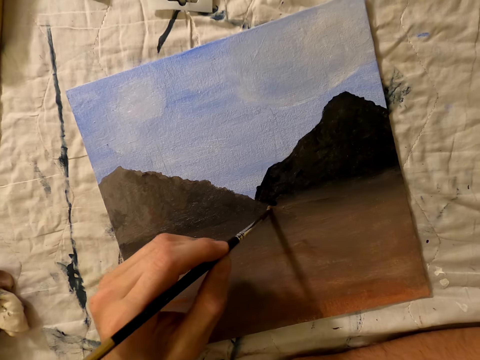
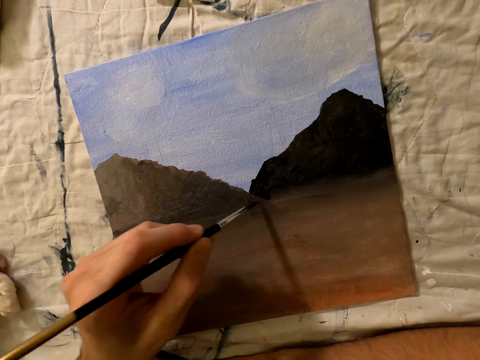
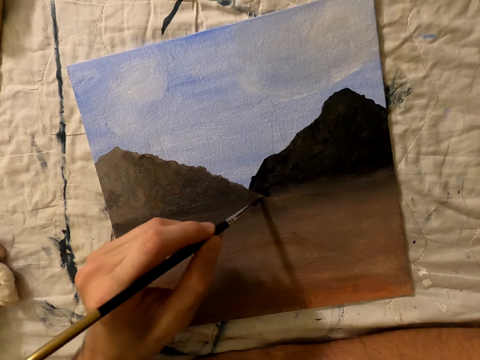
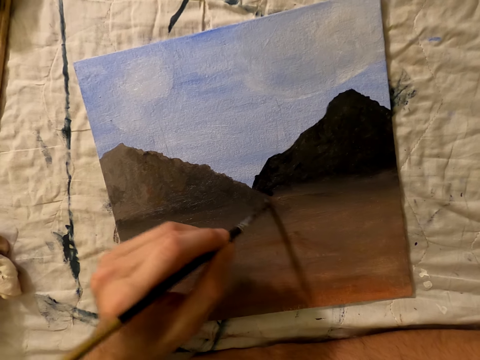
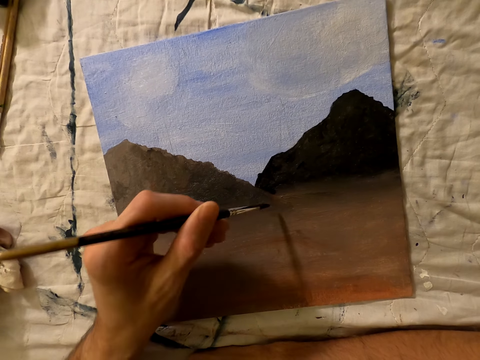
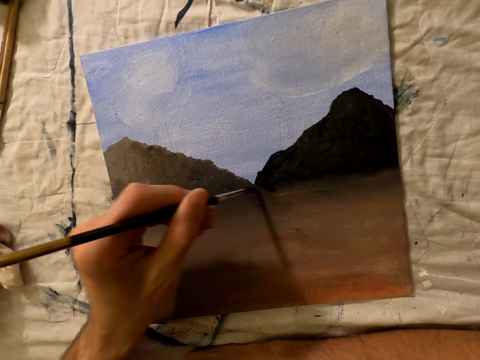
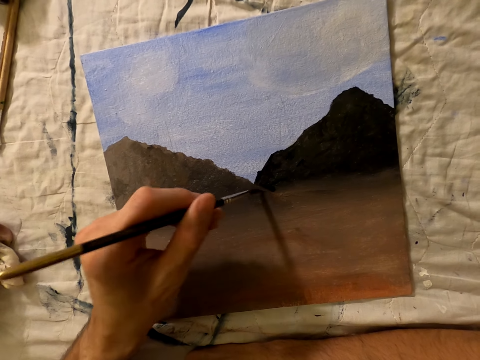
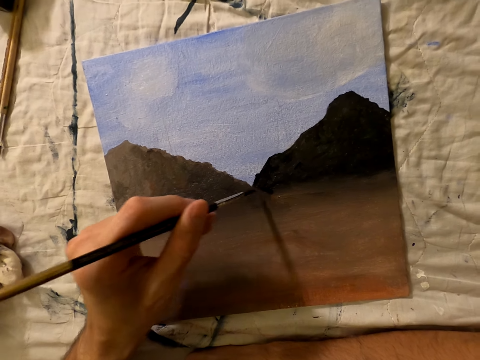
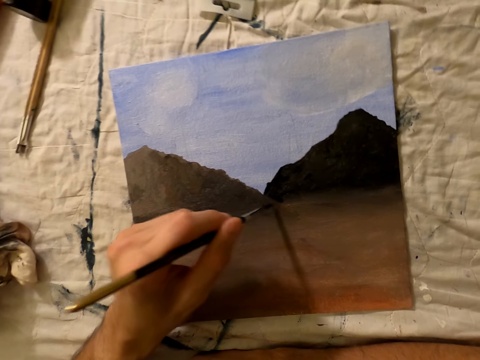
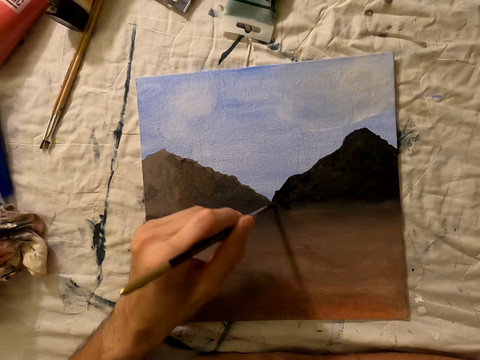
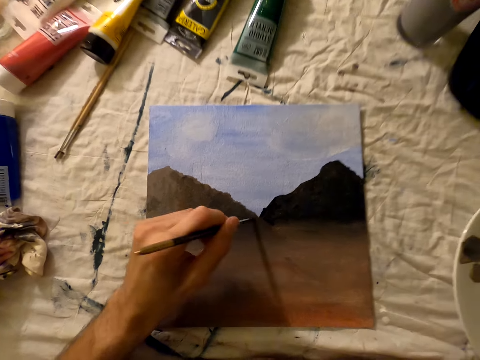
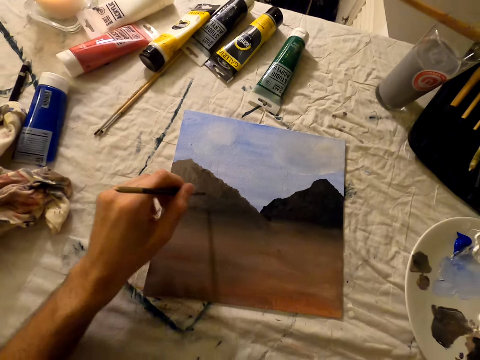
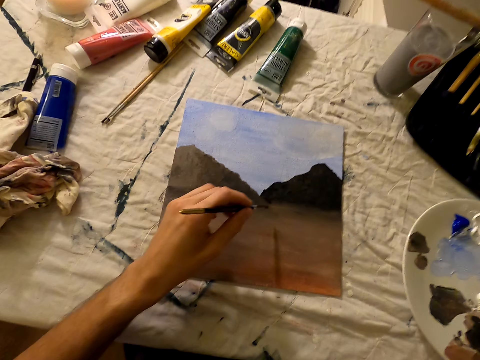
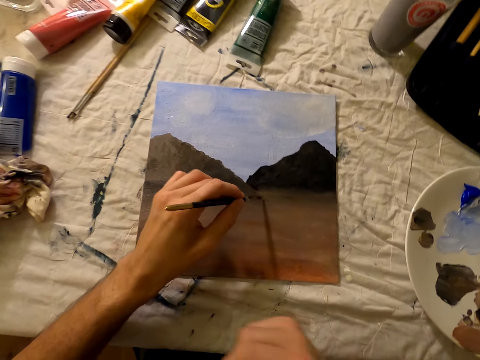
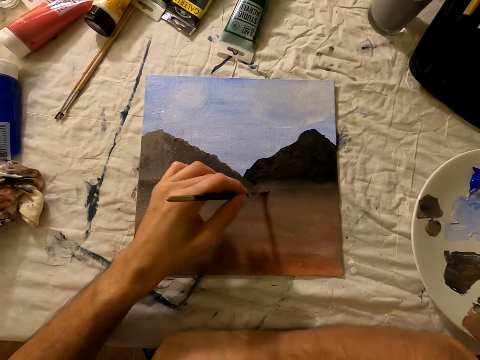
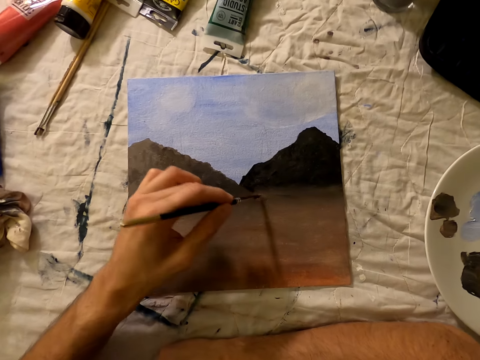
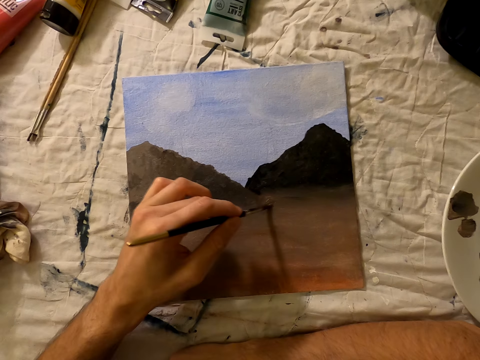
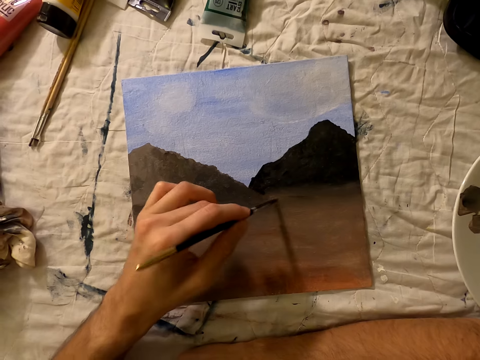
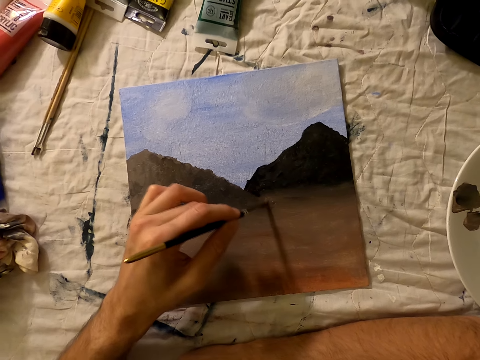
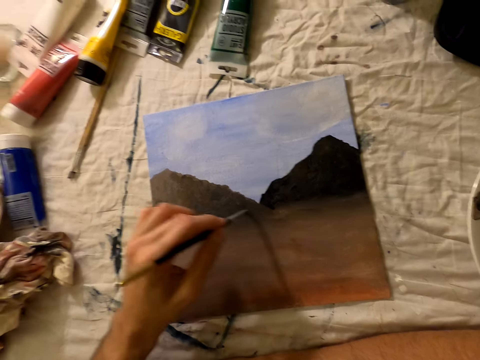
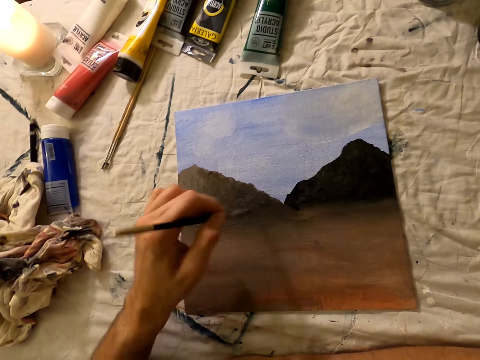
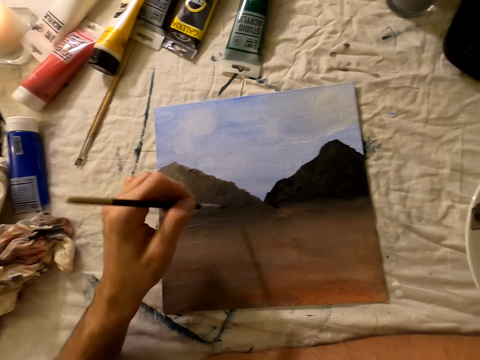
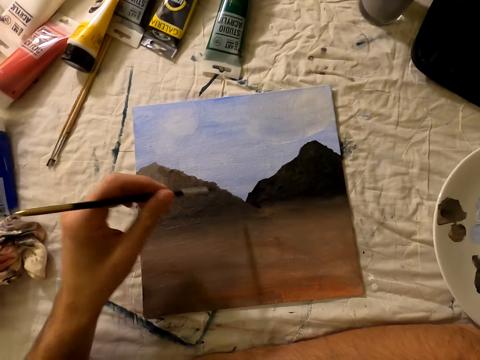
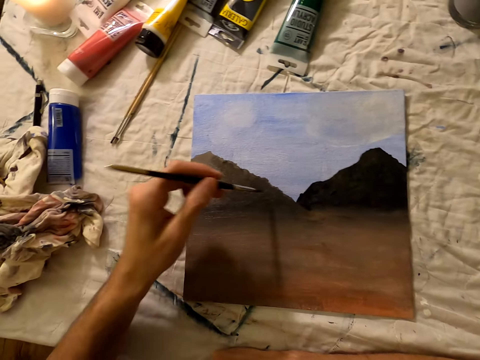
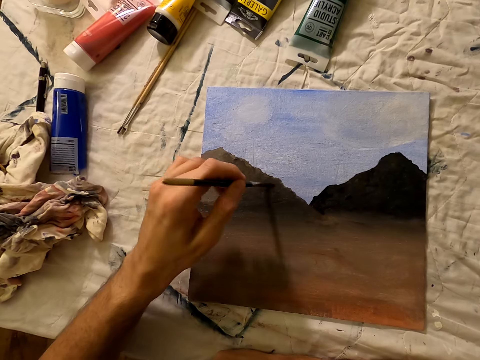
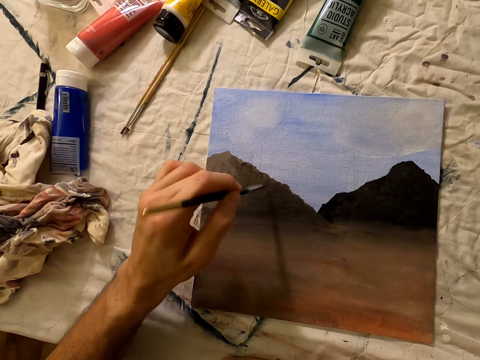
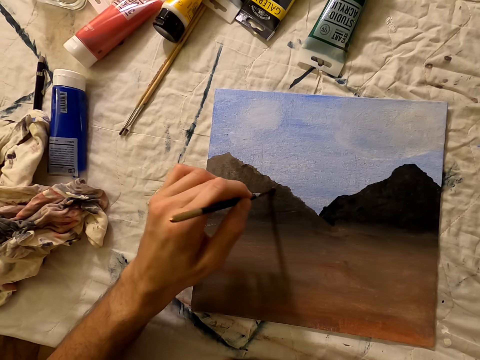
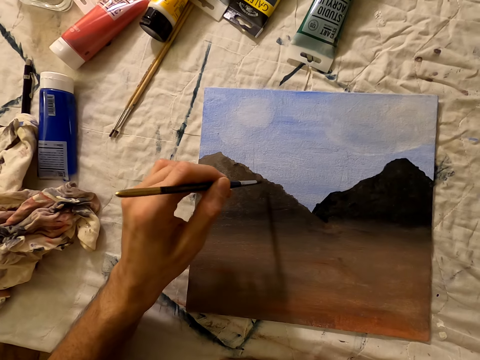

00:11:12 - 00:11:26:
The camera wearer paints the drawing.

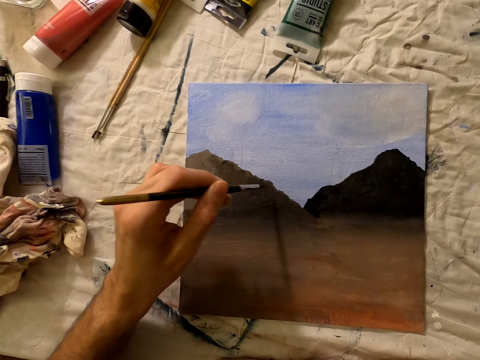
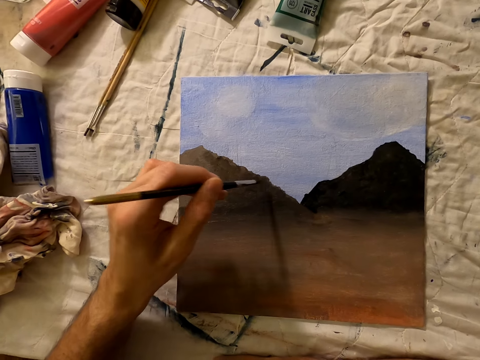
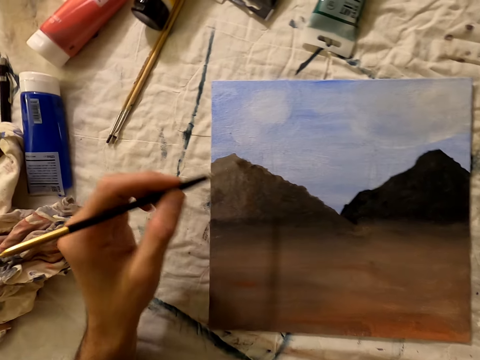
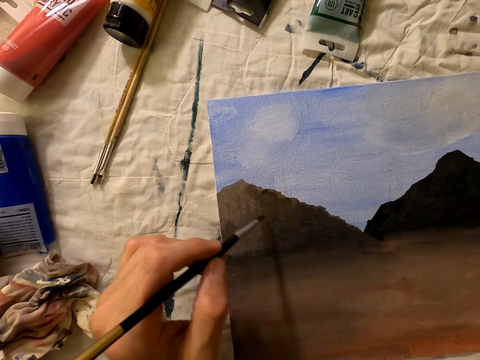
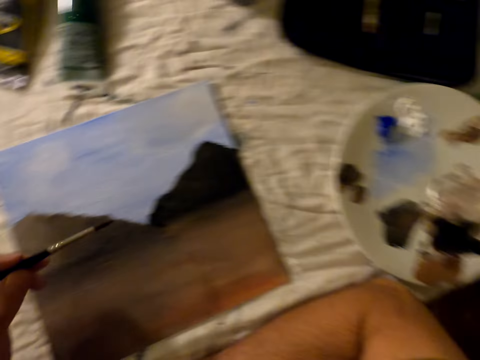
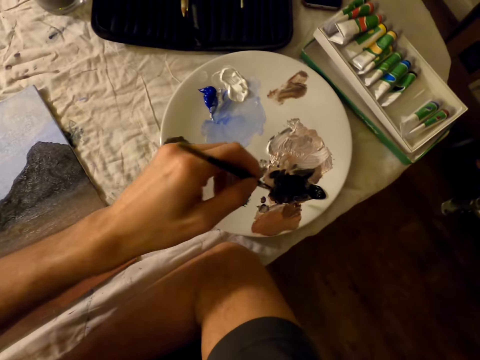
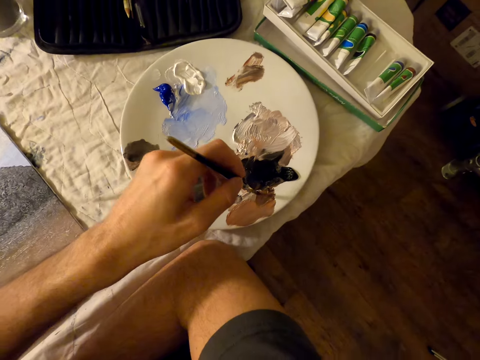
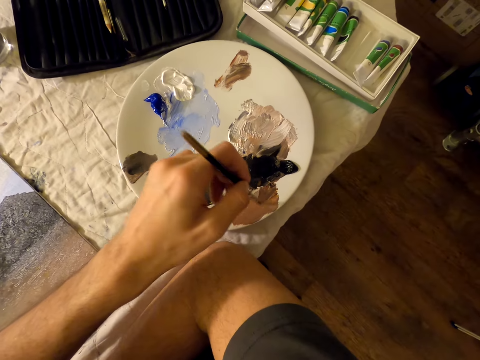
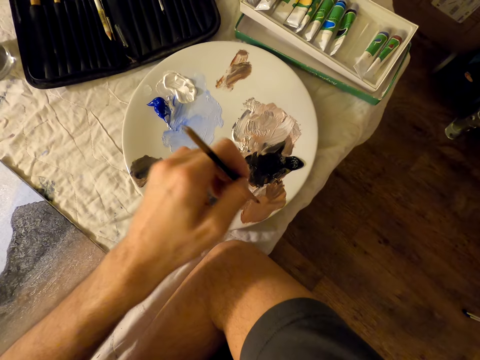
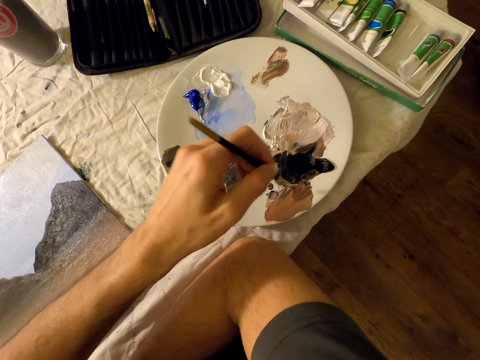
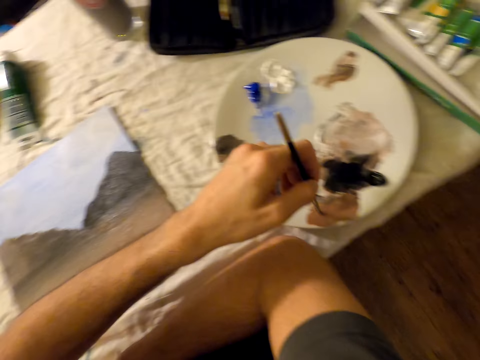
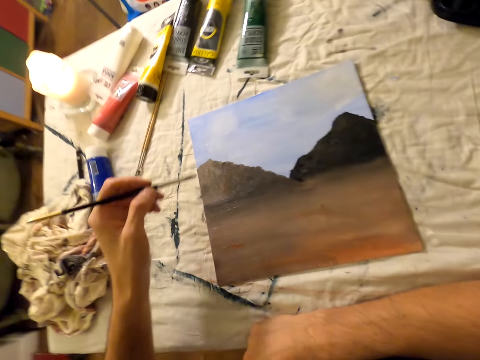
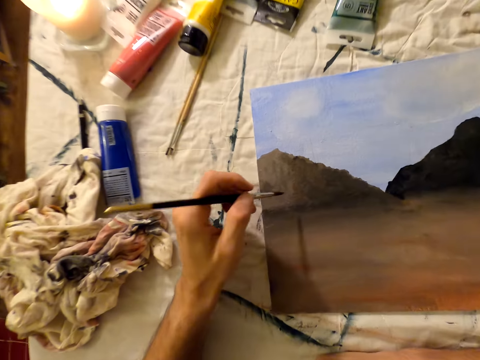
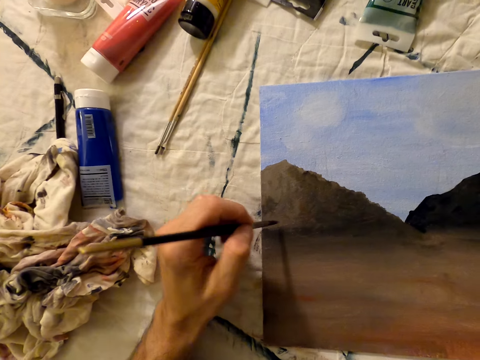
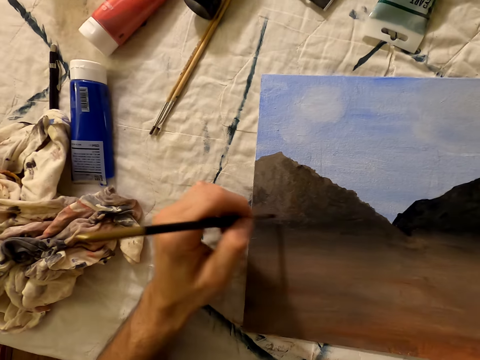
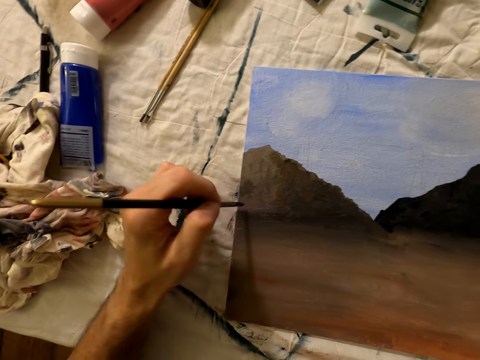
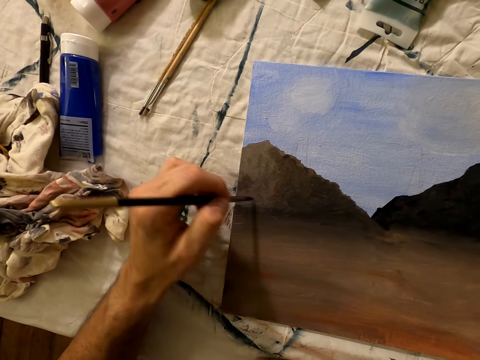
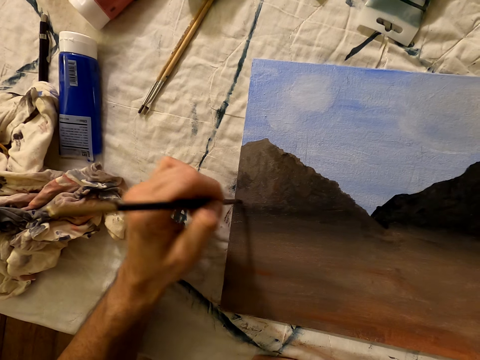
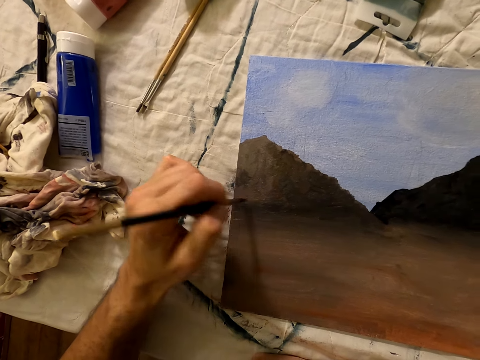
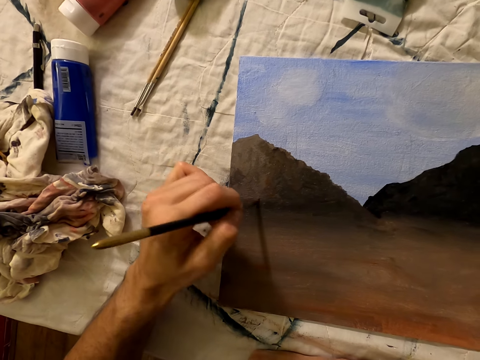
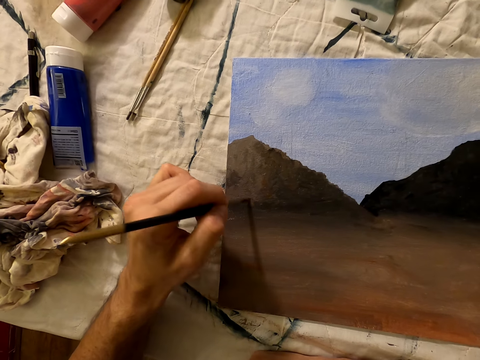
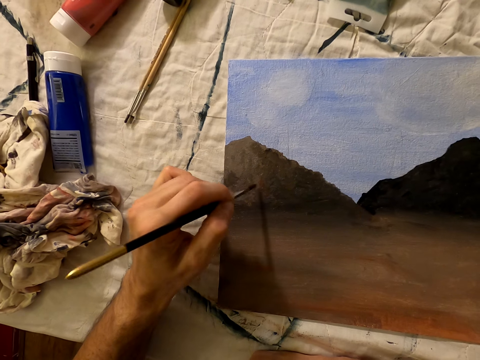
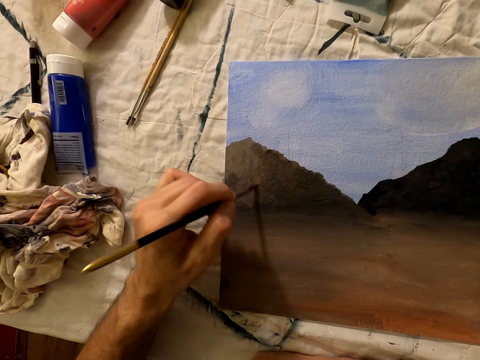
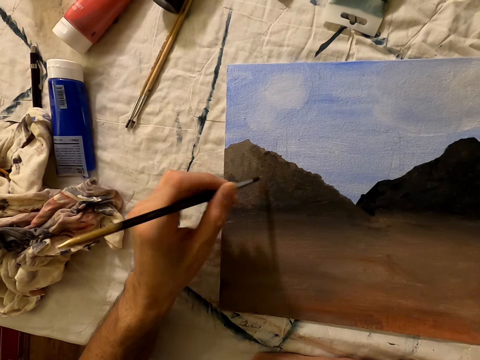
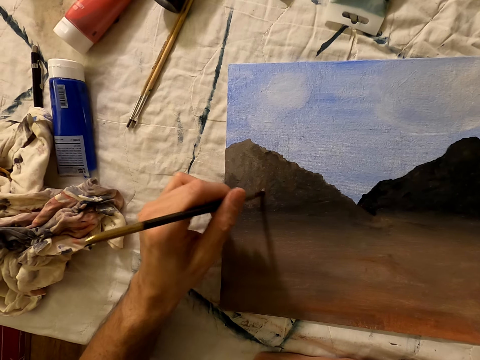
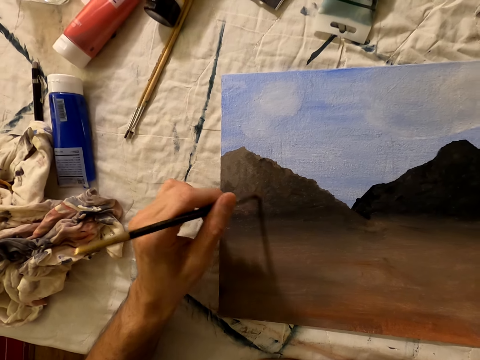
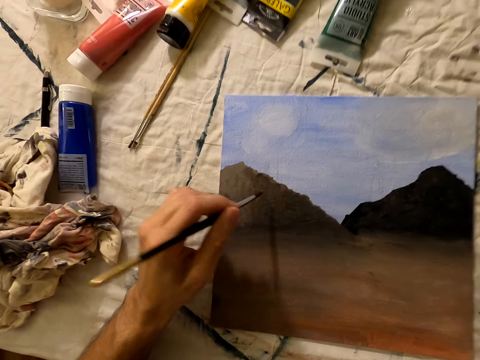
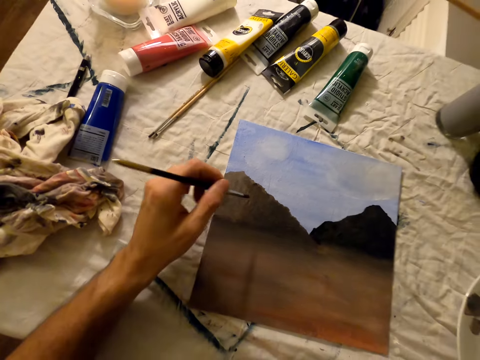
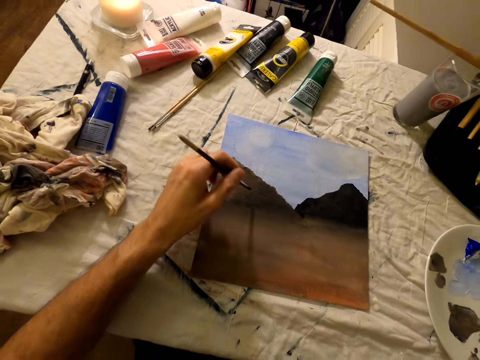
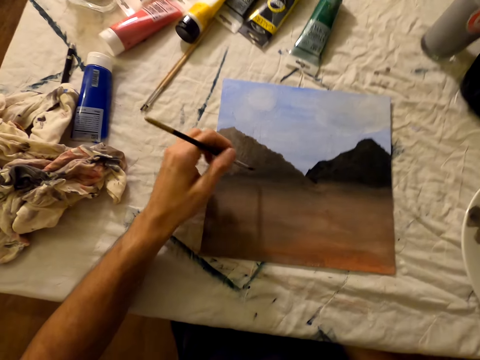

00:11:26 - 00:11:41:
The camera wearer places the brush on the palette. They collect paint. They paint on the painting paper with a brush.
